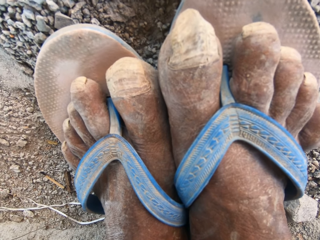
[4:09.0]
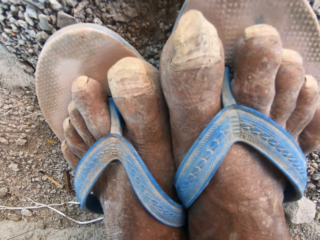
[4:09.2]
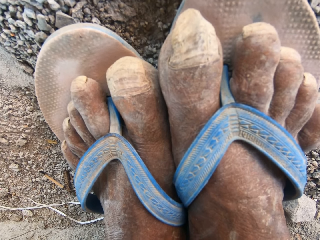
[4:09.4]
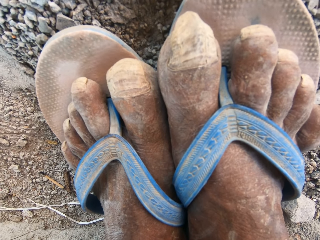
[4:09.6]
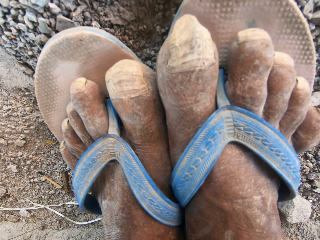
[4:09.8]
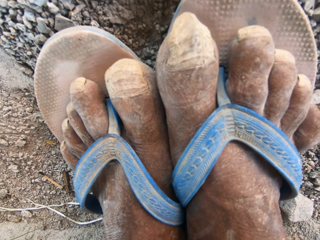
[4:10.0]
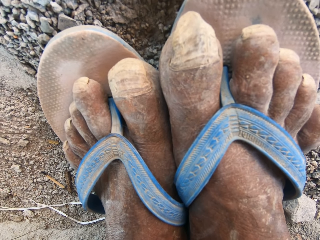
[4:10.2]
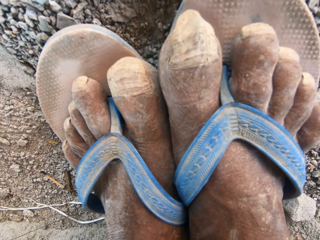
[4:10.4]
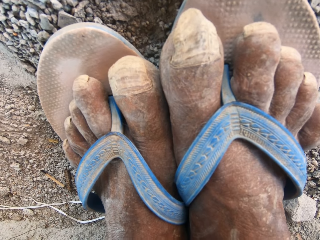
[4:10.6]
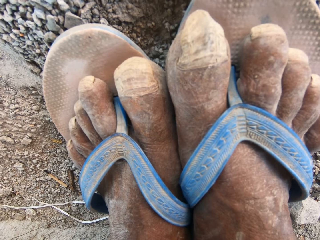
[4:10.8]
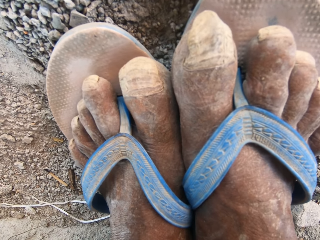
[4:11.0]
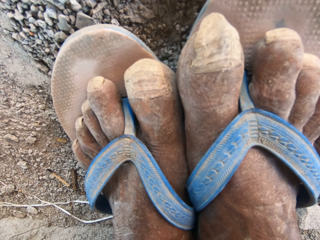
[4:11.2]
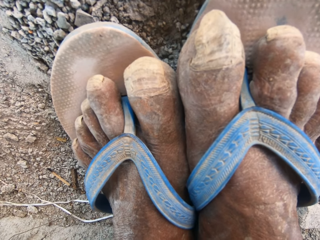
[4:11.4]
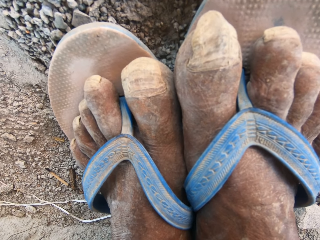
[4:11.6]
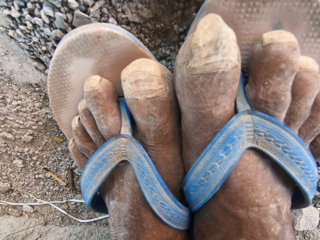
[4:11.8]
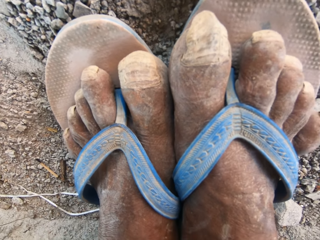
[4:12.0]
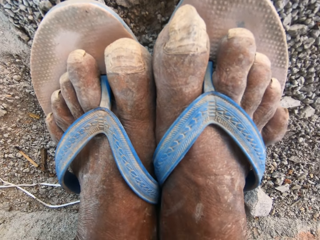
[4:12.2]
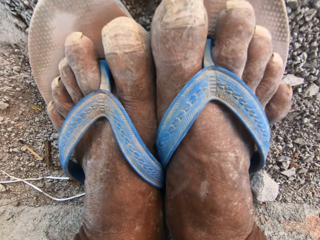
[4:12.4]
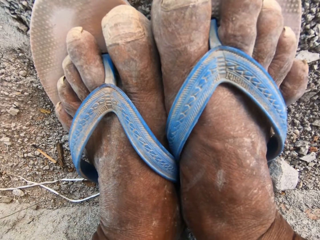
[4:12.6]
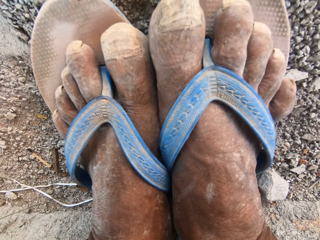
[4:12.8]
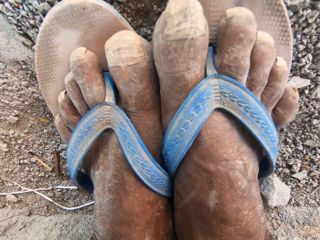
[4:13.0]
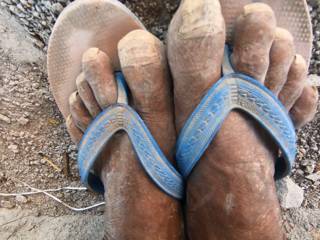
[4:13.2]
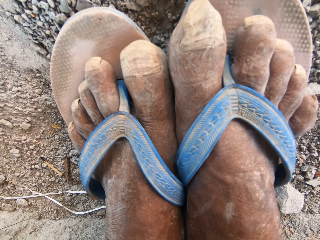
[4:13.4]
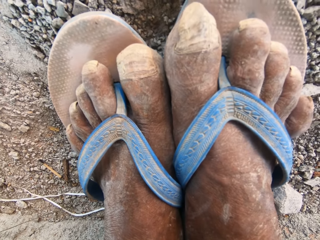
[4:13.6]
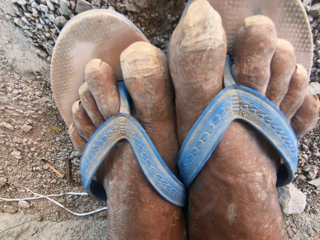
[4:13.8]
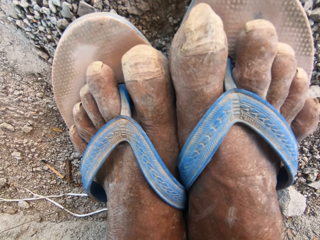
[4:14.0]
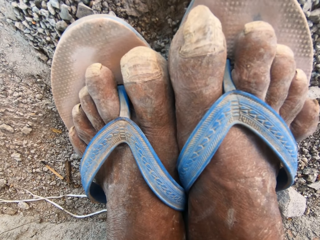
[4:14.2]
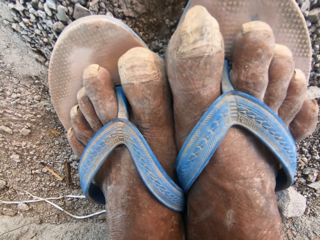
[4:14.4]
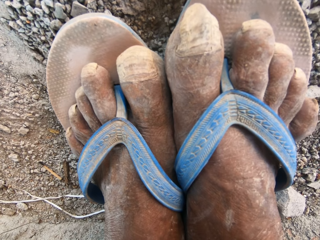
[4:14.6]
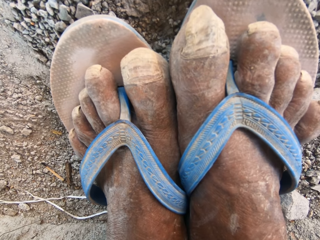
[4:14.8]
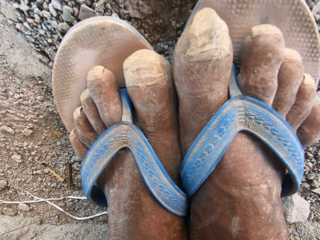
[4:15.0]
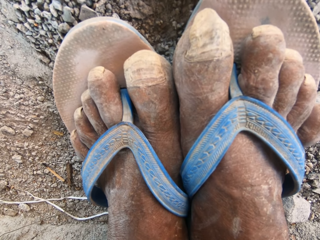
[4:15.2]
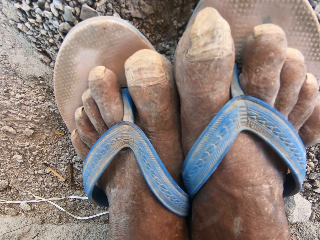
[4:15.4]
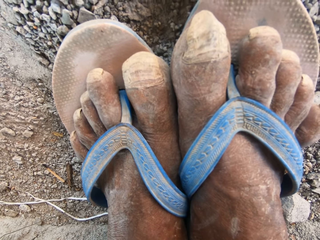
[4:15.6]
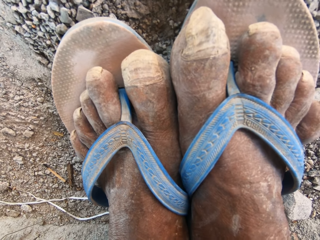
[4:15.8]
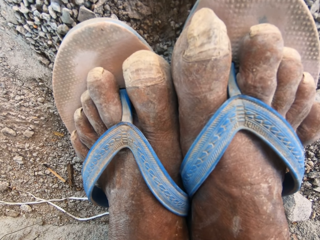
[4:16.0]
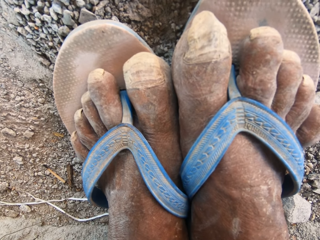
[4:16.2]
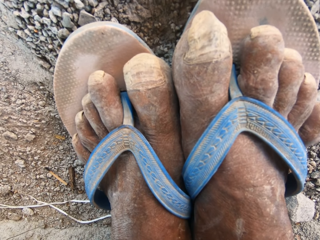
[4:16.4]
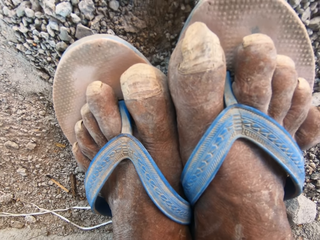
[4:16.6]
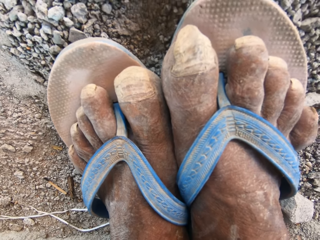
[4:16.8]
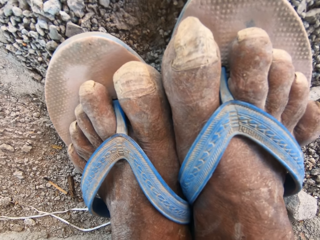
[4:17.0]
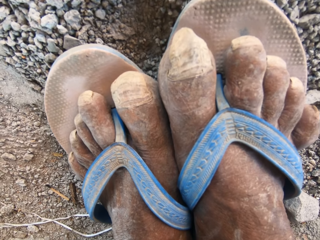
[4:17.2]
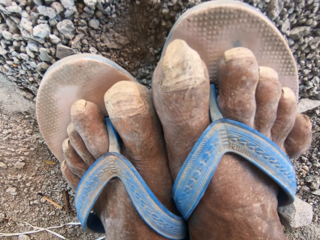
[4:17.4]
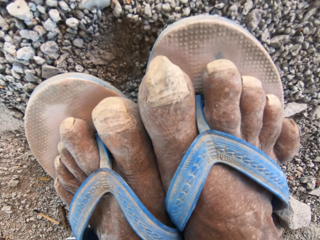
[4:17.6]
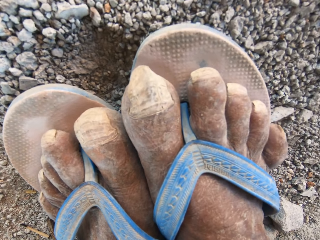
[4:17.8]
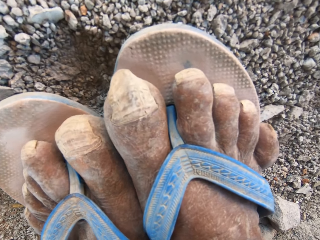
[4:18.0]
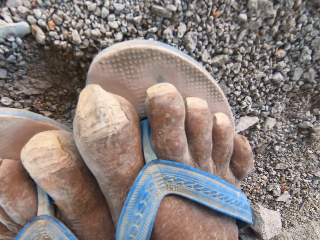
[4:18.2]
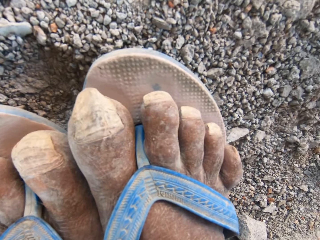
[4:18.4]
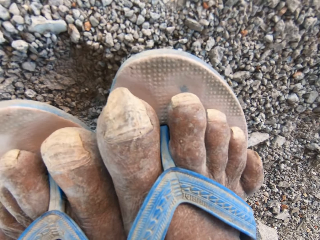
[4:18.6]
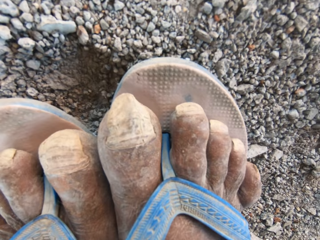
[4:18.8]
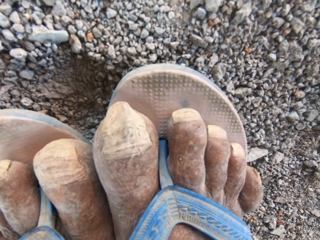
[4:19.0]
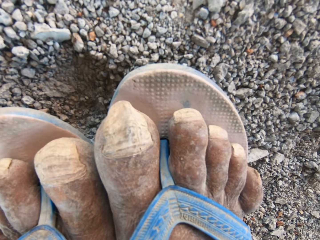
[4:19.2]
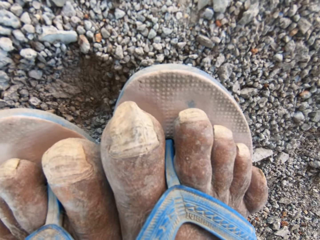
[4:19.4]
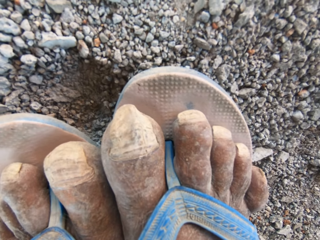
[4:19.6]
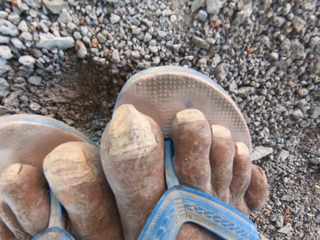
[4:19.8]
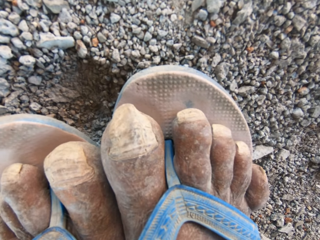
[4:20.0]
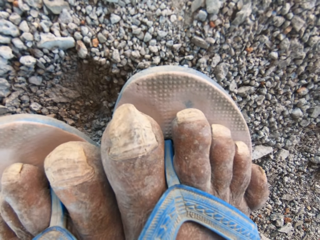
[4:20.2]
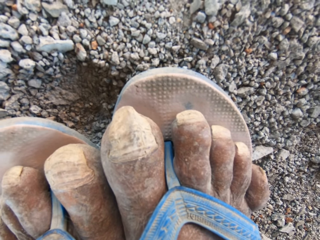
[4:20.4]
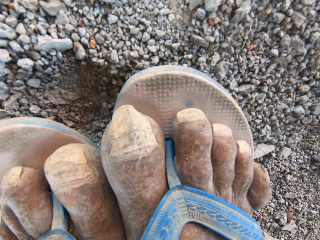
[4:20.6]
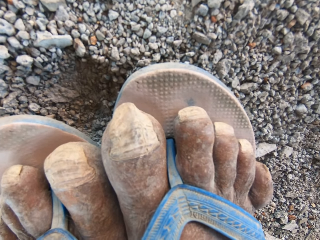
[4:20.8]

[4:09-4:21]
The camera wearer looks at his legs.

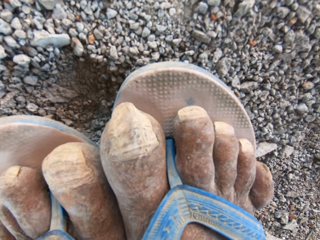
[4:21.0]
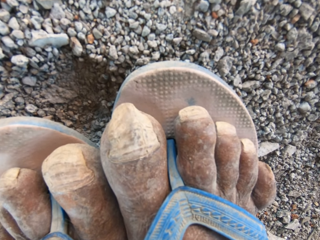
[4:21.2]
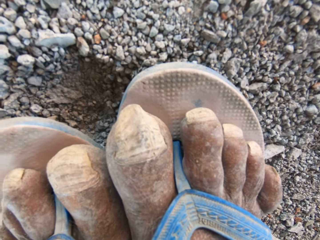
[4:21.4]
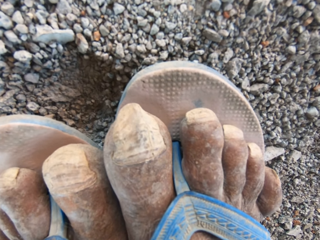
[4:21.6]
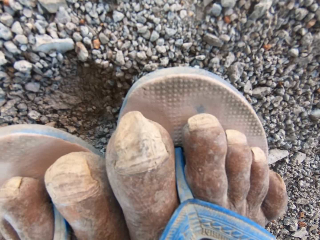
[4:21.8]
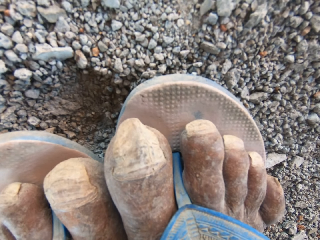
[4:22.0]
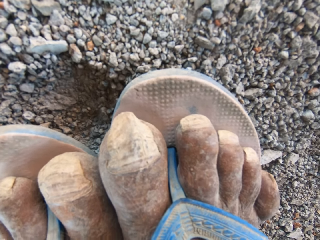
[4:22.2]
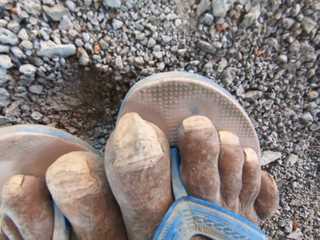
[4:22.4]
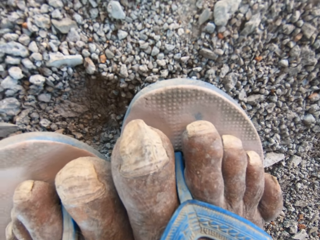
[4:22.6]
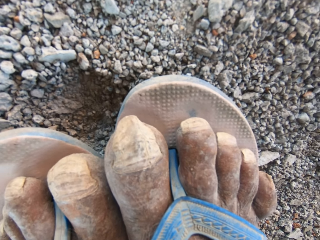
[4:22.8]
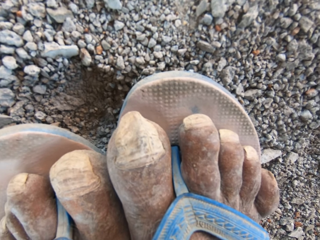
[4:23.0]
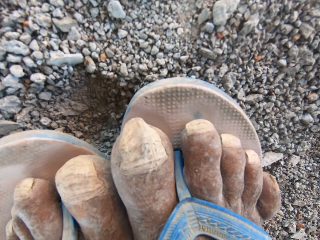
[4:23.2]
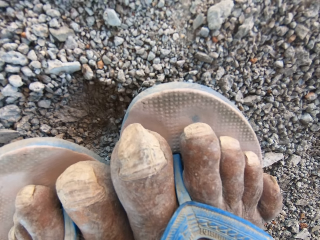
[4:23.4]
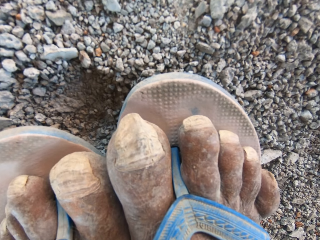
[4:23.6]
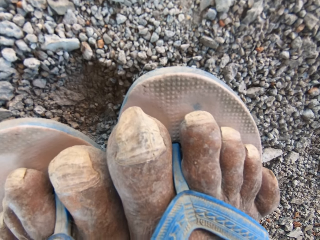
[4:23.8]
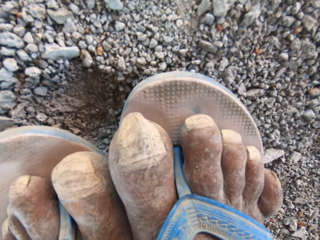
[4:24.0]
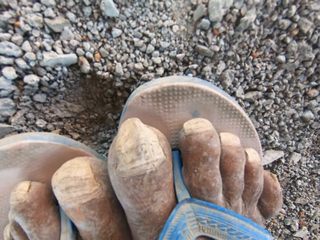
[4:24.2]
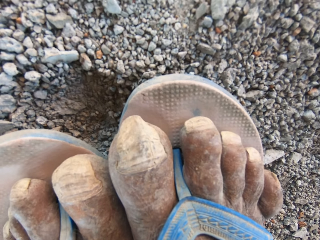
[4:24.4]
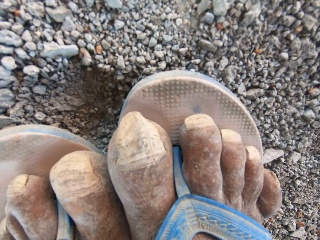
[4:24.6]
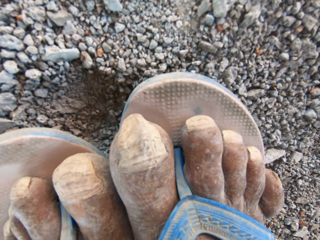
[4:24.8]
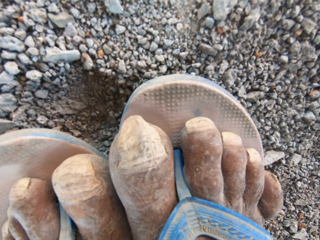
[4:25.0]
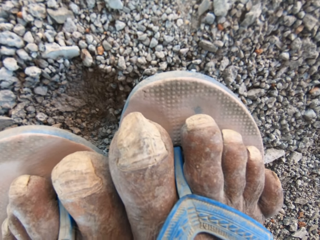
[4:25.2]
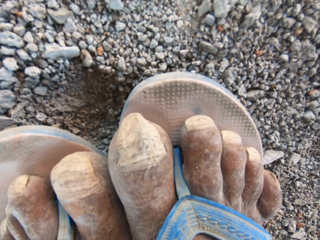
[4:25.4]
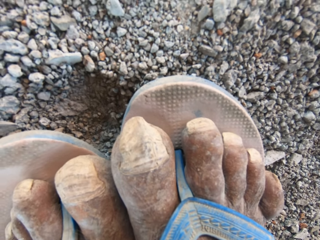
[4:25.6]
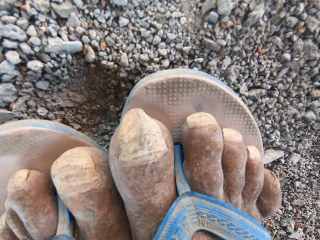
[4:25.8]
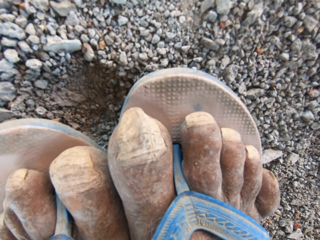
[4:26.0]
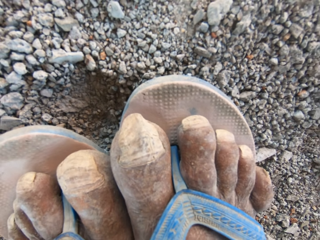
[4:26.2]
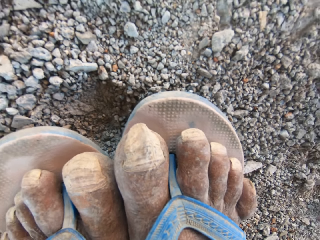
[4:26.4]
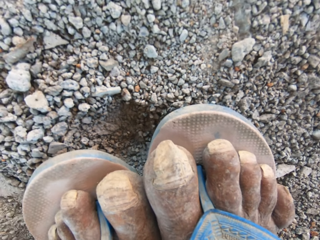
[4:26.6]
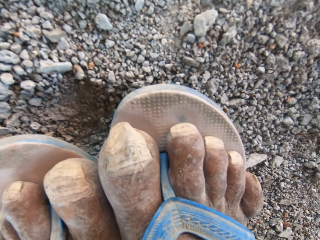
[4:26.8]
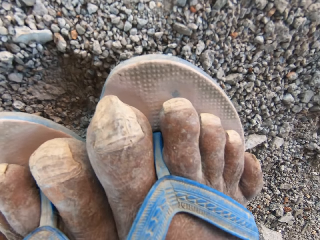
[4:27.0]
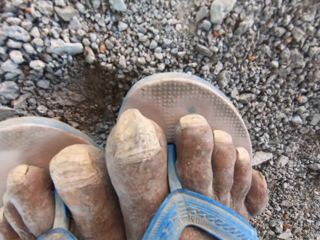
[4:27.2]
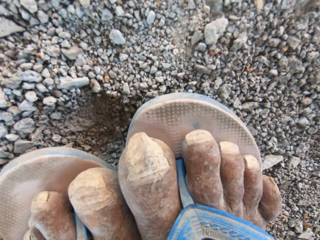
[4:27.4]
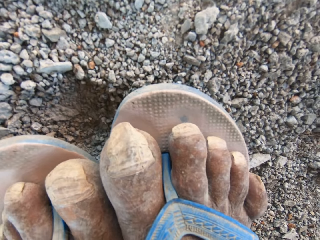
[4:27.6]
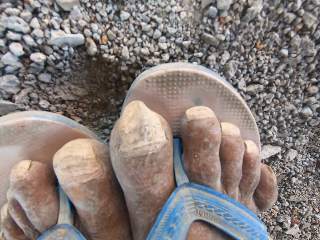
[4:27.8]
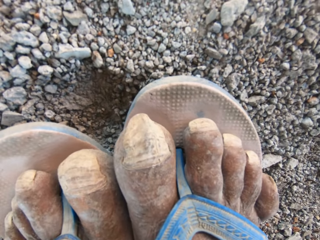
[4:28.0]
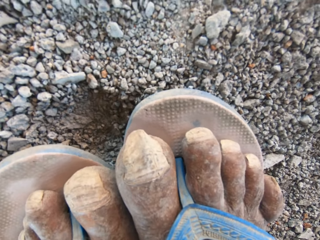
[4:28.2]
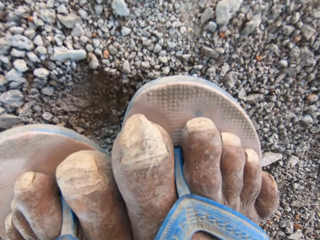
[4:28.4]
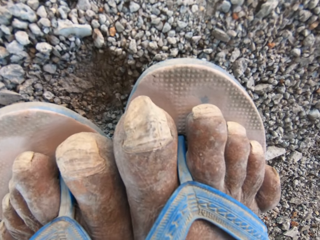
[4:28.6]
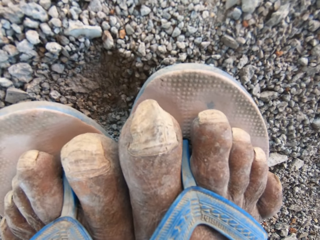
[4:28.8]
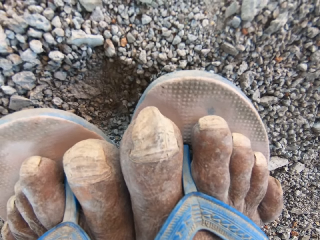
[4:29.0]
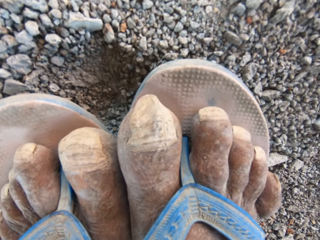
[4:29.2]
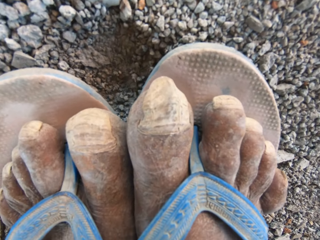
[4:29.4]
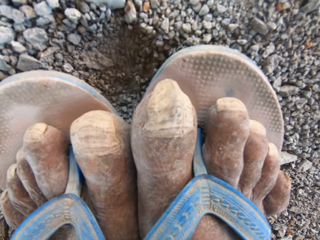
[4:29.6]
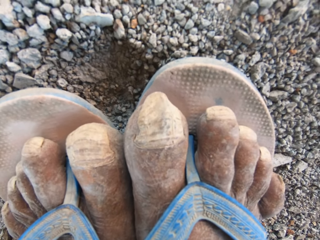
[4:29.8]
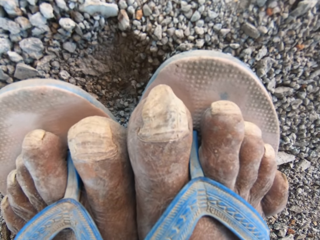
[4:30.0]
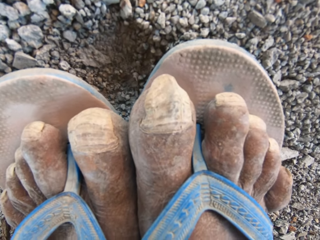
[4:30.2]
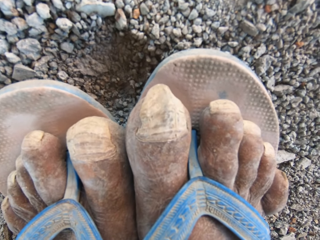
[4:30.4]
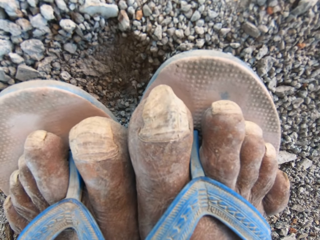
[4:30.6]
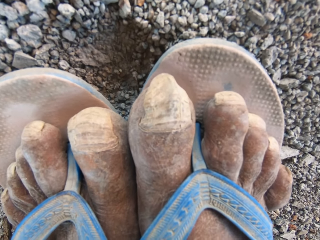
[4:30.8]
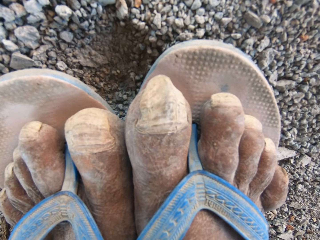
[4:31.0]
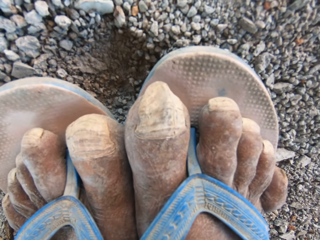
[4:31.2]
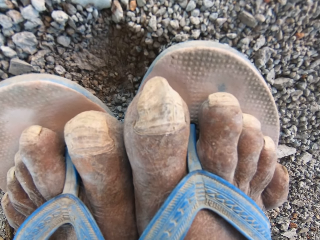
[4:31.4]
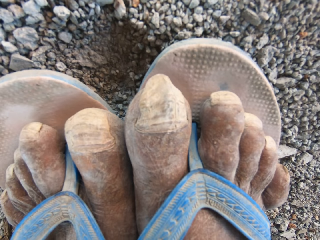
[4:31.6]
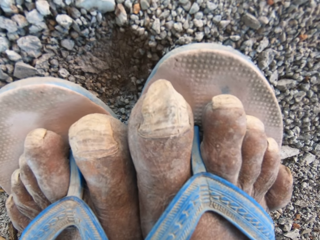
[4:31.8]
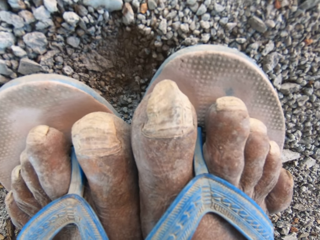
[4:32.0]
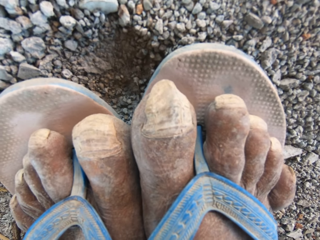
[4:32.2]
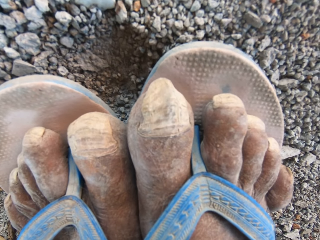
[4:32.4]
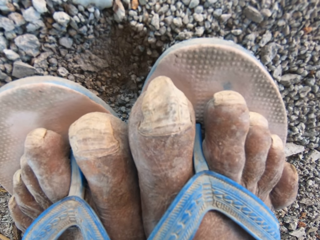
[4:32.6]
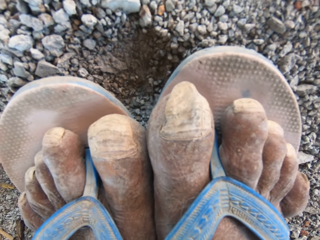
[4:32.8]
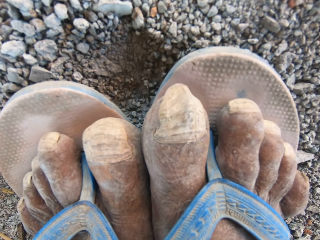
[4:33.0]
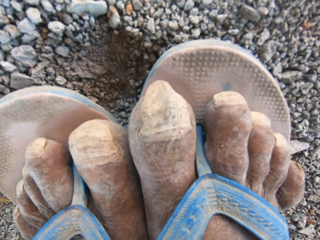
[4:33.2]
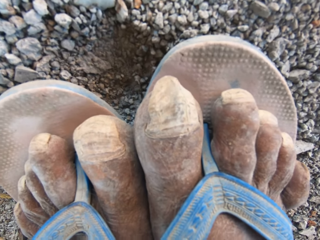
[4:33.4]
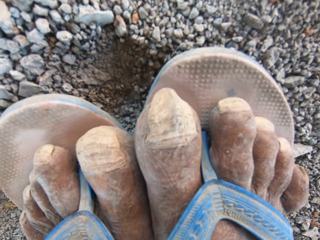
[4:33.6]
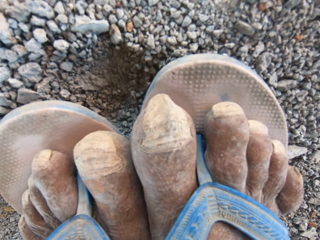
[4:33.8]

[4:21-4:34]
The camera wearer converses with a man.
